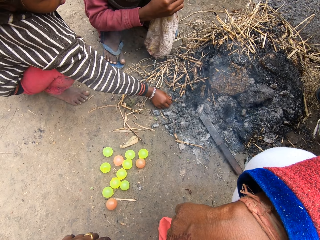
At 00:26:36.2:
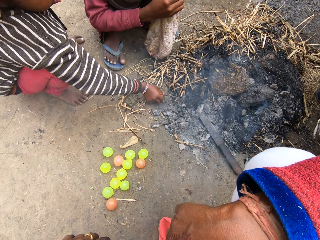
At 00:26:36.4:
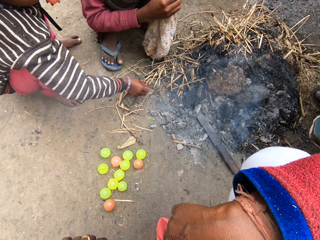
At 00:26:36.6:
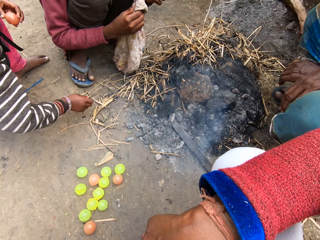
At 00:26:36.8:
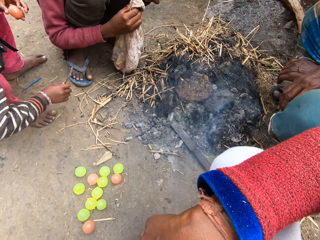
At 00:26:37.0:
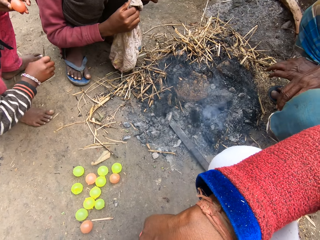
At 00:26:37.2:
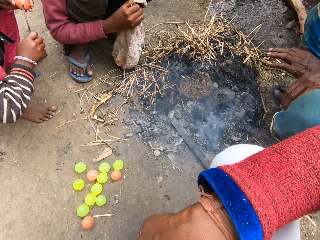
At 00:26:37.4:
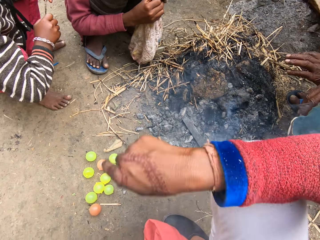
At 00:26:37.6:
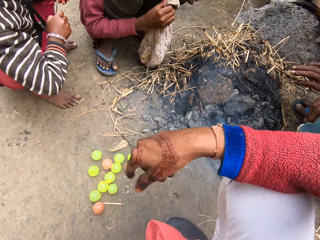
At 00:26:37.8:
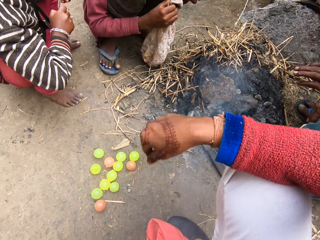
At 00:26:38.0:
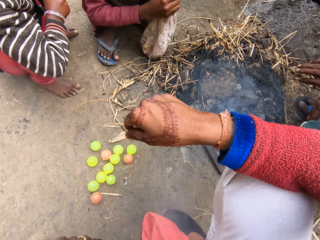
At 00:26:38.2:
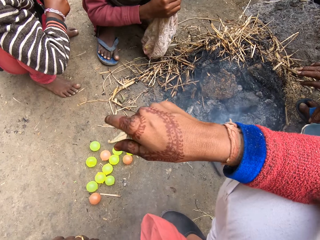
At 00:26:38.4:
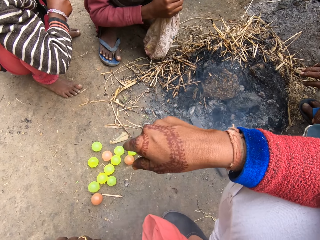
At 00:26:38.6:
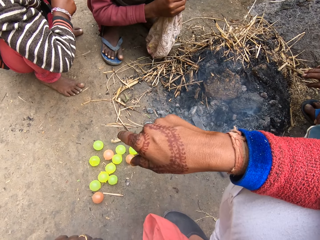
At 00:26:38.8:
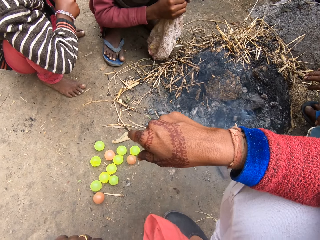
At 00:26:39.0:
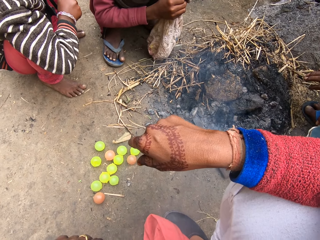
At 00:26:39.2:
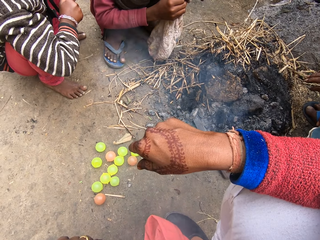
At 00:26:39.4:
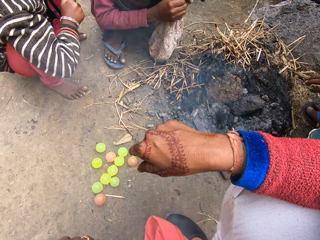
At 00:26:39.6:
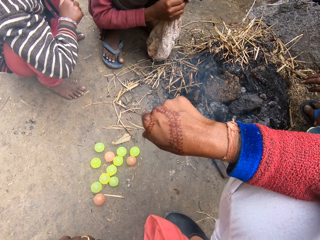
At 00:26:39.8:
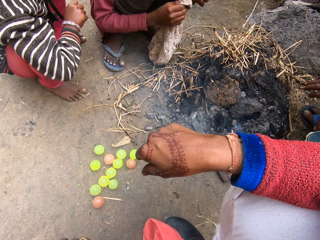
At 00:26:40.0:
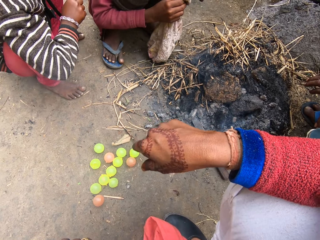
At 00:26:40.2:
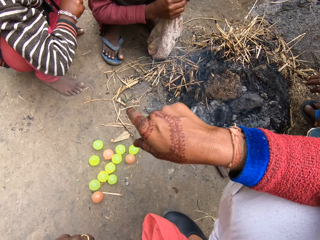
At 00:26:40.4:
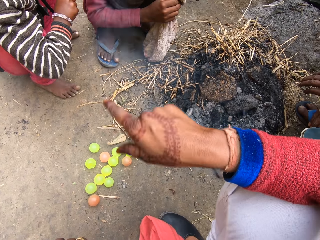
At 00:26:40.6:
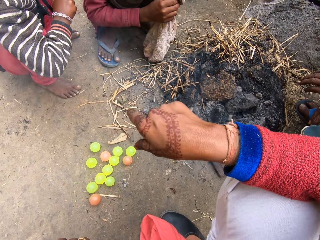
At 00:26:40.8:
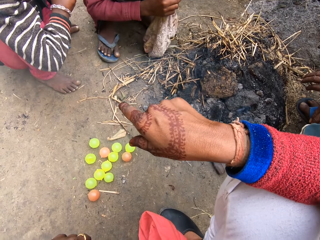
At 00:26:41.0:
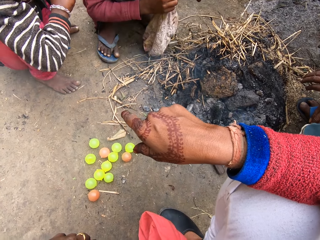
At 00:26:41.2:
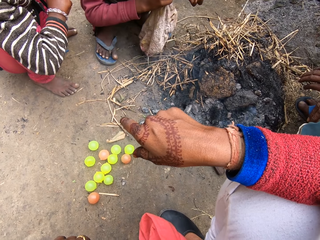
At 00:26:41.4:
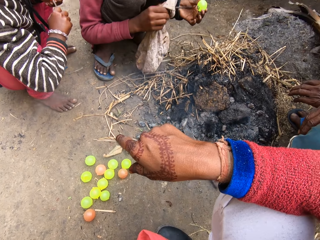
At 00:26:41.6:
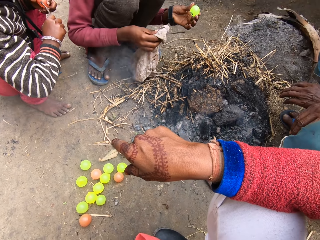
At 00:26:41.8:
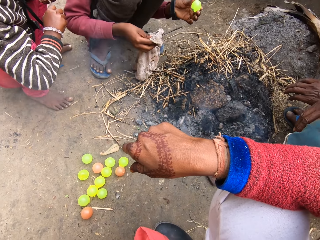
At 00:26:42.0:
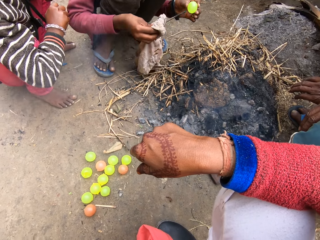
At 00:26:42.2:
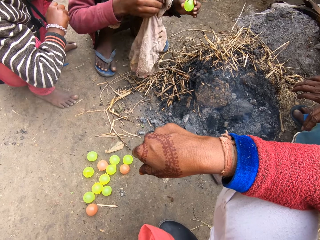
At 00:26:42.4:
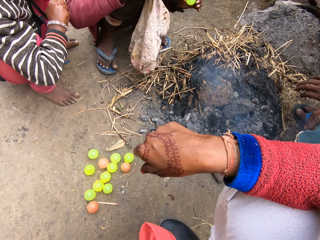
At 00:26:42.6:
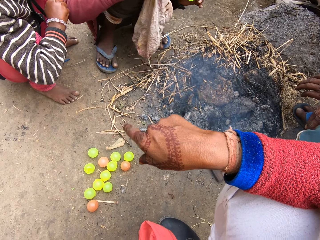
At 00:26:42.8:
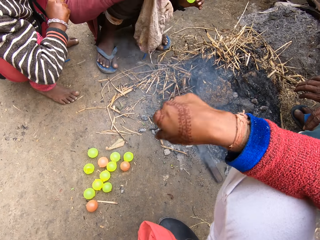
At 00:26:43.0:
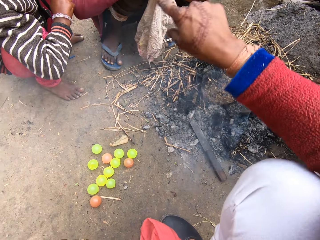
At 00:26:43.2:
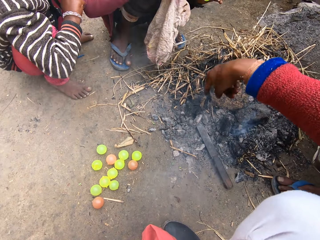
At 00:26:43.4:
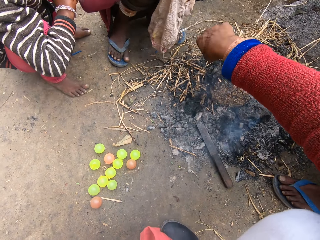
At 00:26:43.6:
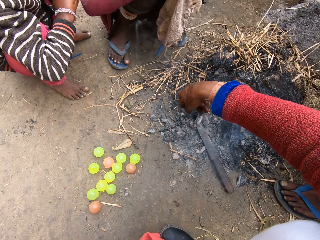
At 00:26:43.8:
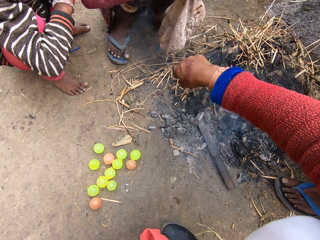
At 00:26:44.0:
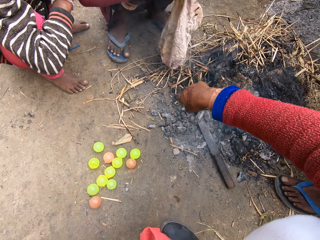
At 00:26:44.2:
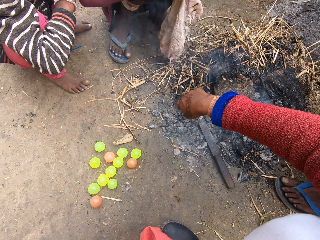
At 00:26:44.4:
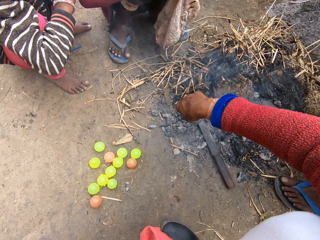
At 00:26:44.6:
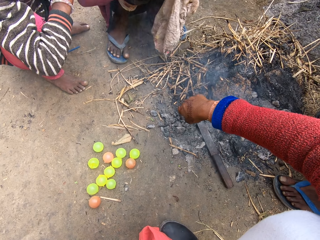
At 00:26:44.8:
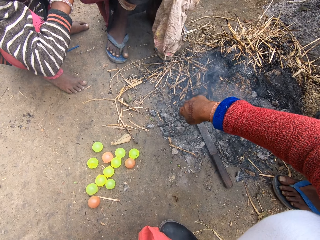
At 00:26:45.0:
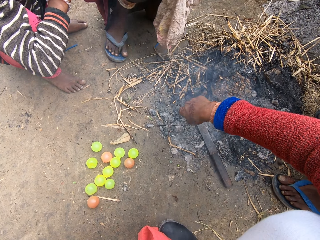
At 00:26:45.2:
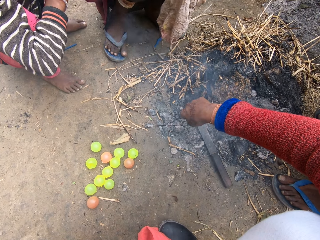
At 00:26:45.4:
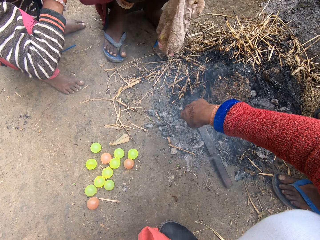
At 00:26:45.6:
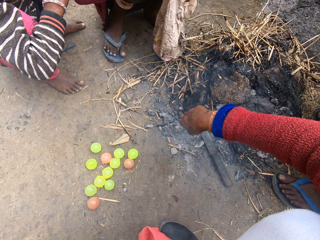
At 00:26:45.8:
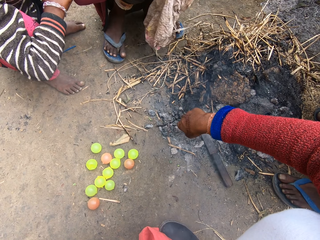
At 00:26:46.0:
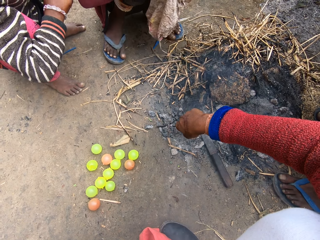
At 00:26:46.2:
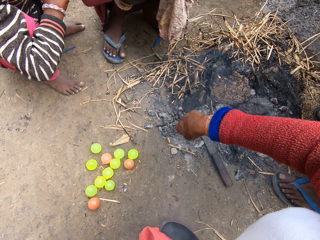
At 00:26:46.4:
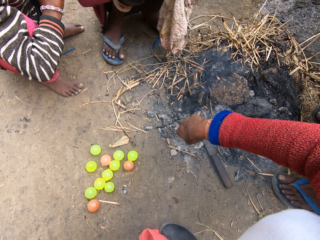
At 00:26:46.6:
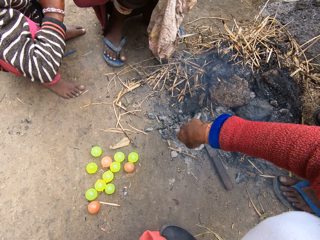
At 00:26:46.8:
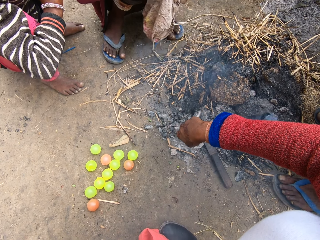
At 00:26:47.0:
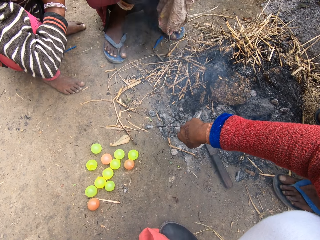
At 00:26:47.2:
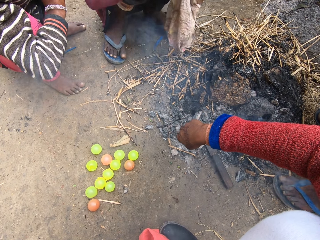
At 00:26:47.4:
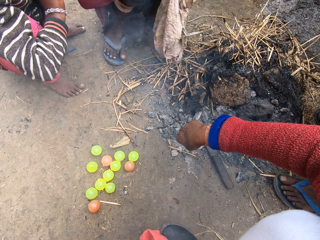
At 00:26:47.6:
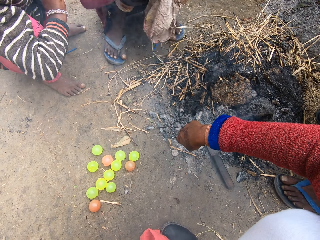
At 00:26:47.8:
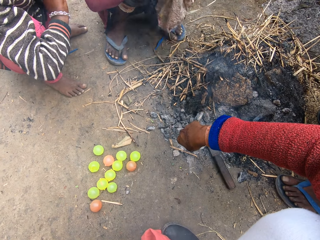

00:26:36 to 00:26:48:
The girl removes the metal from the charcoal. The camera wearer talks. She demonstrates with her hand. The girl pierces the plastic ball with the metal rod. The camera wearer points at the plastic balls.

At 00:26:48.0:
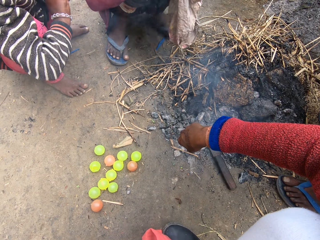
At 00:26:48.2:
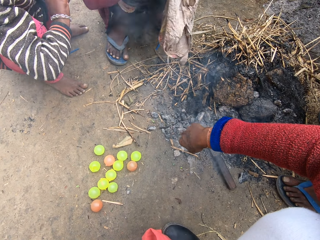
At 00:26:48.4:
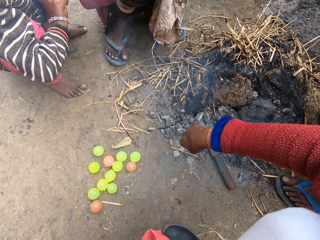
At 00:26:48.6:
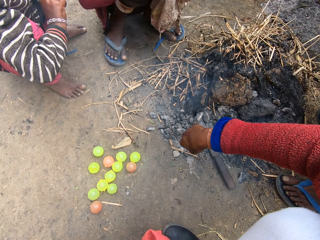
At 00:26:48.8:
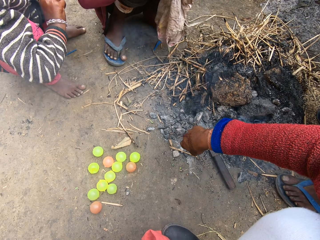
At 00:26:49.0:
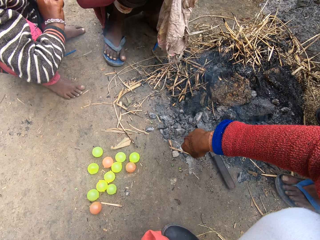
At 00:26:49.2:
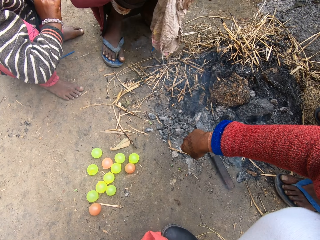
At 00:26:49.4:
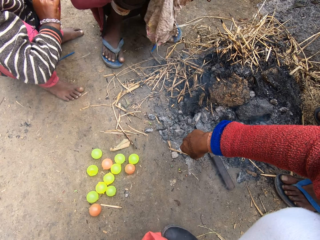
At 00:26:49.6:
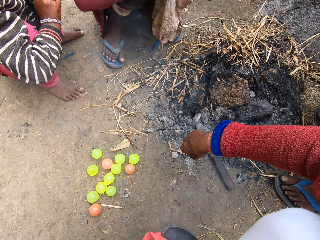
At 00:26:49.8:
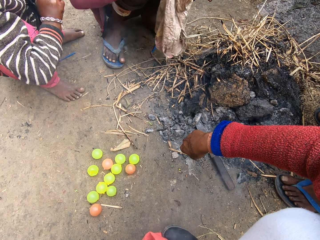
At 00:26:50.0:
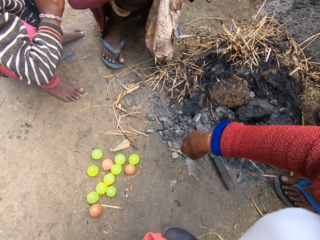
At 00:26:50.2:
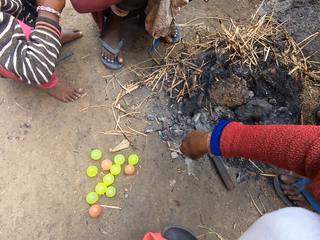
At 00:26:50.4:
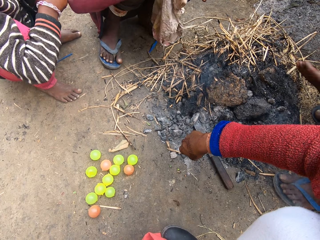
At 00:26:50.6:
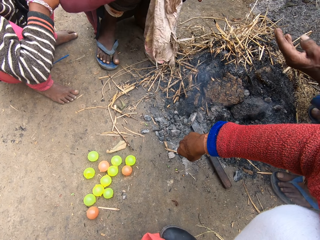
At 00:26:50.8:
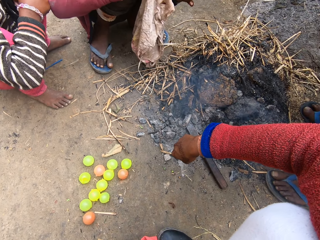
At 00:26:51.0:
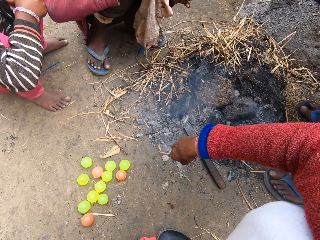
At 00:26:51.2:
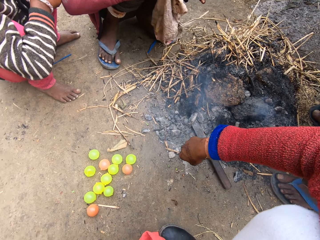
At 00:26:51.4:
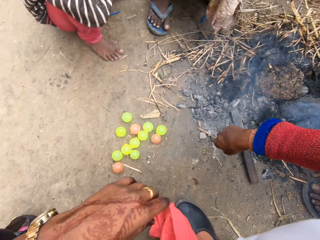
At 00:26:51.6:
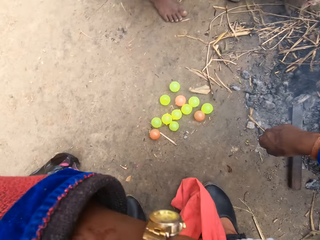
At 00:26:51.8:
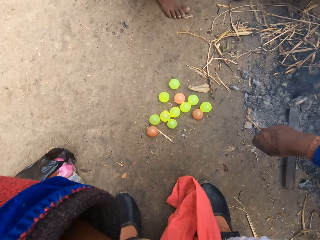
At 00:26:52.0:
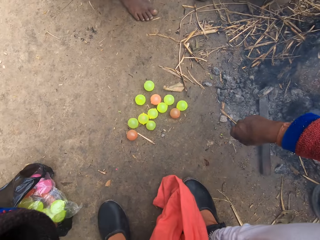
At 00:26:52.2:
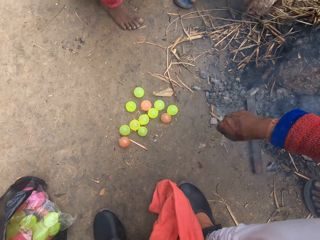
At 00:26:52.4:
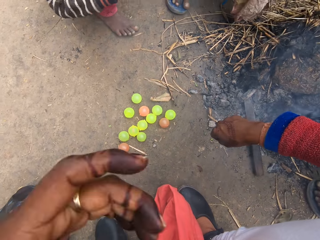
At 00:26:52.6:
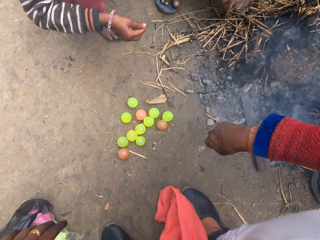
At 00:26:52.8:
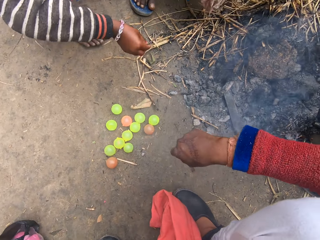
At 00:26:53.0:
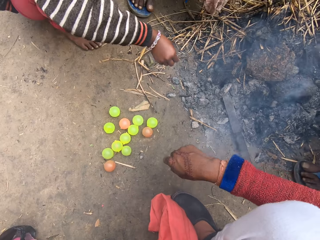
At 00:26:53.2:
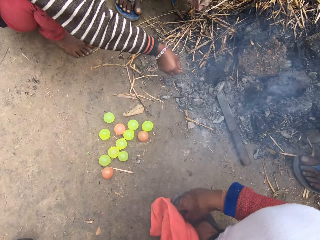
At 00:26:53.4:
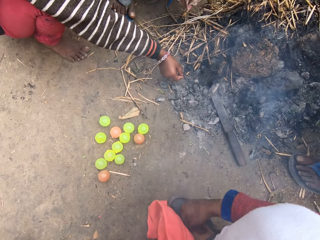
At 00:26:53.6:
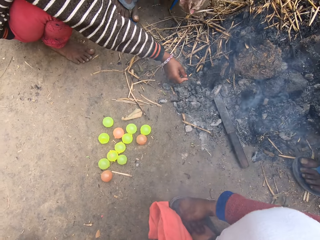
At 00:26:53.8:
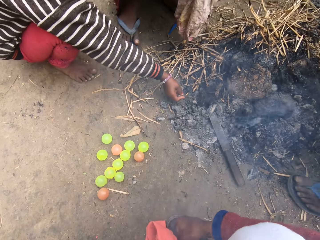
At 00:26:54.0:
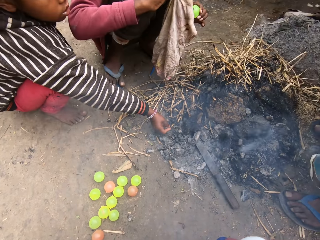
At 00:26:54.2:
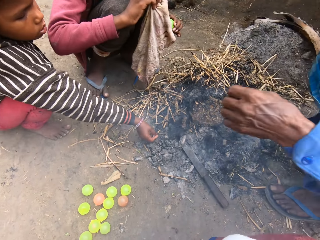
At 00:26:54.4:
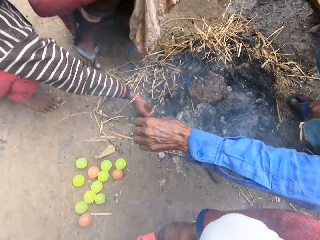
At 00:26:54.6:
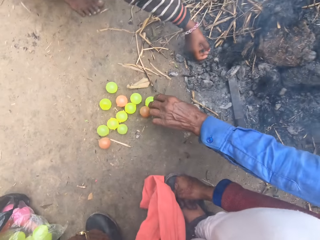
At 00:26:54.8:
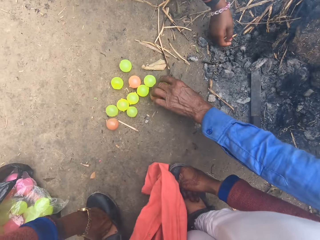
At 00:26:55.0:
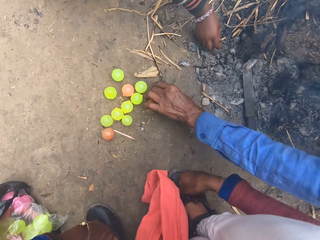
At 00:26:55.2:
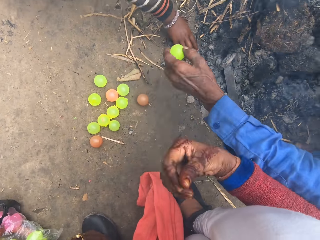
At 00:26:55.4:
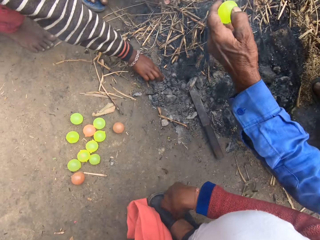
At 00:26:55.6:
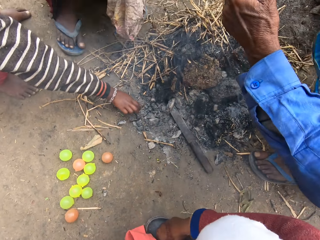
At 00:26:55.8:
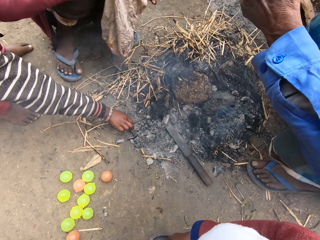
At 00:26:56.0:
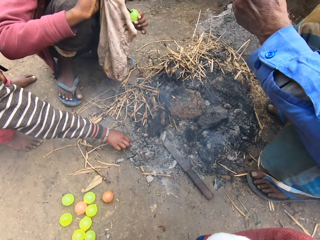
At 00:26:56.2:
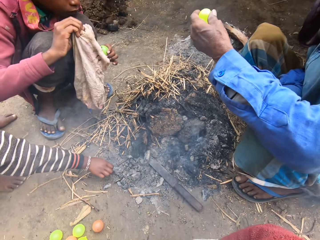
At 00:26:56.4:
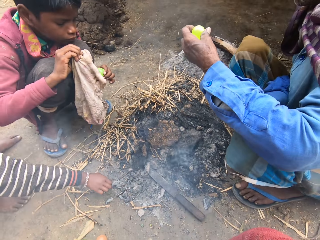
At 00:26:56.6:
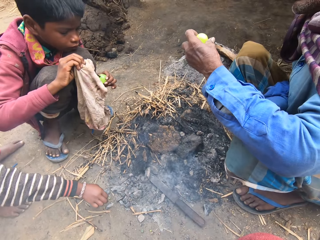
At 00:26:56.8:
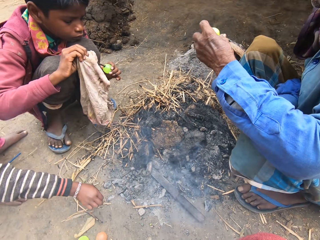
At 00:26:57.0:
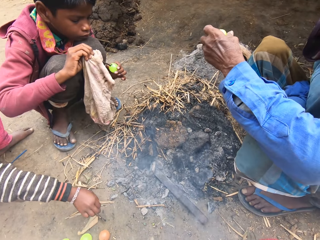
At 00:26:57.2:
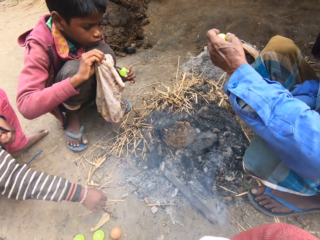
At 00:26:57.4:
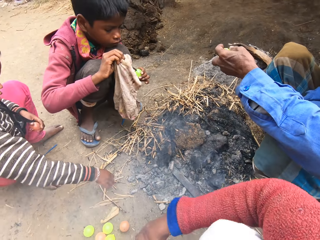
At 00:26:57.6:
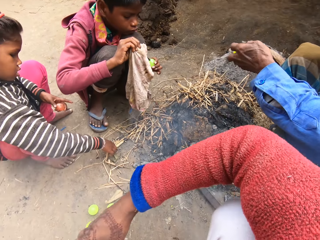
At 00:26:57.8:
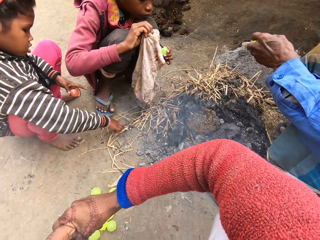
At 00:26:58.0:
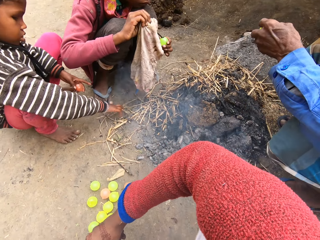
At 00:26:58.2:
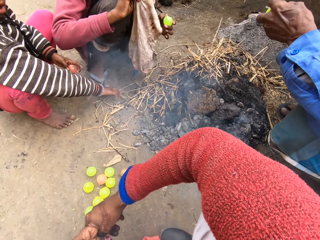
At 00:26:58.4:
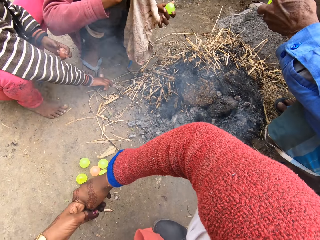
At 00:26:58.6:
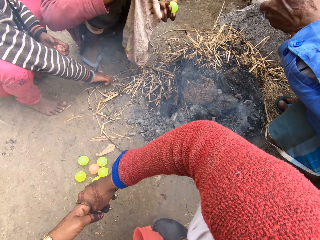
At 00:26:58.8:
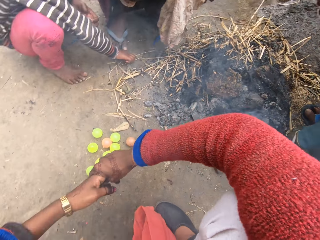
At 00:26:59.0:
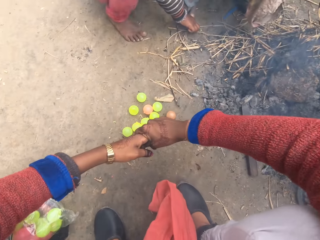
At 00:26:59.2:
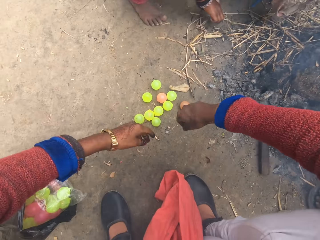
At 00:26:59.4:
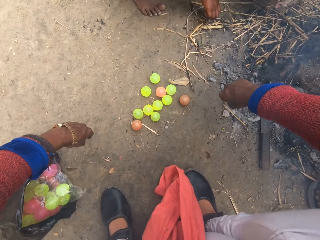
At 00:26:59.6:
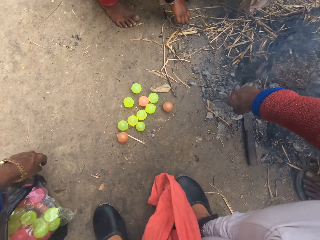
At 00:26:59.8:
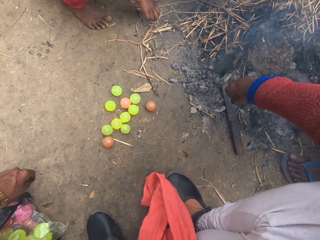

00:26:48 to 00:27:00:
The camera wearer continues talking. The girl puts the metal into the charcoals. A man picks up a plastic ball from the ground. The man examines the ball with his hand. The man pierces the plastic ball with a metal rod. A boy pierces the plastic ball with a metal rod. The girl touches the ground with her hand.
